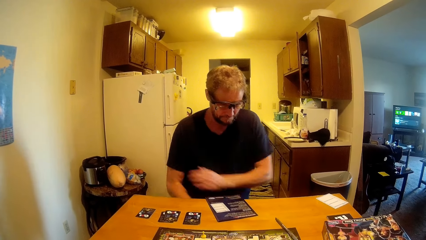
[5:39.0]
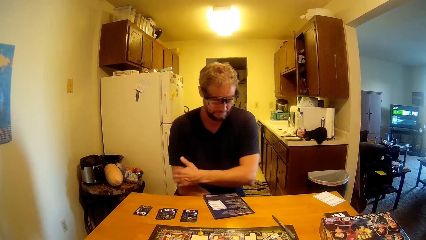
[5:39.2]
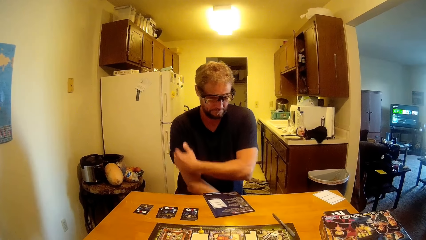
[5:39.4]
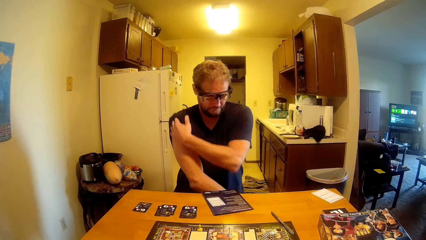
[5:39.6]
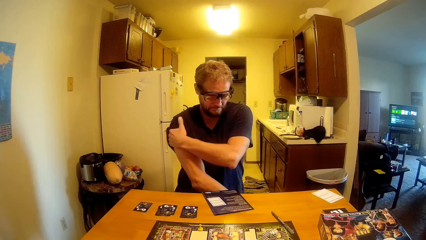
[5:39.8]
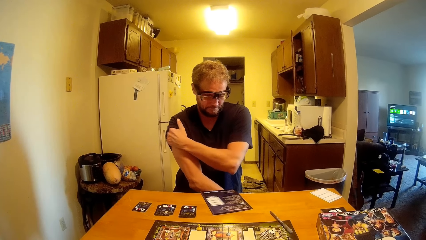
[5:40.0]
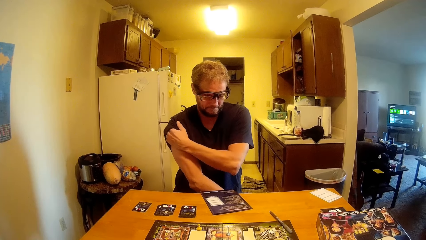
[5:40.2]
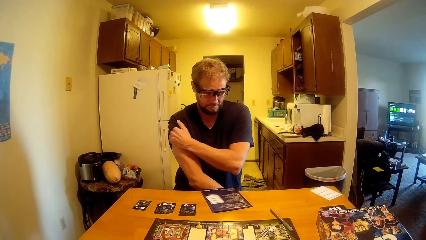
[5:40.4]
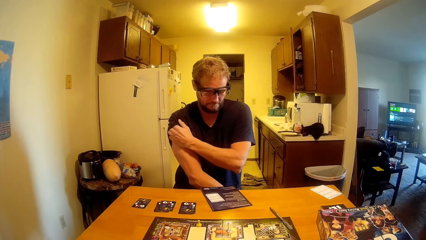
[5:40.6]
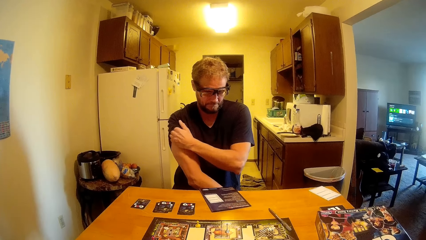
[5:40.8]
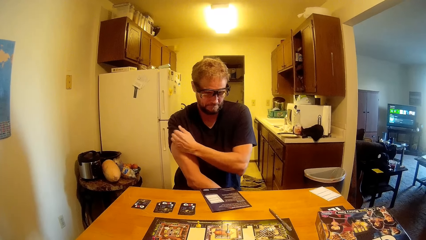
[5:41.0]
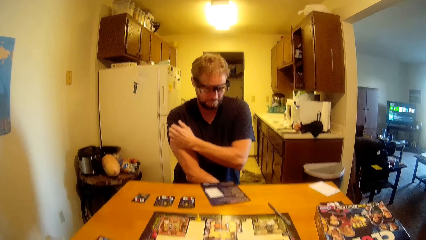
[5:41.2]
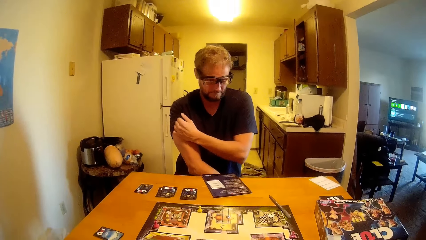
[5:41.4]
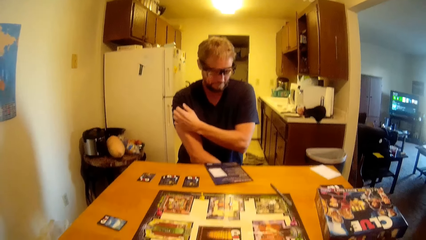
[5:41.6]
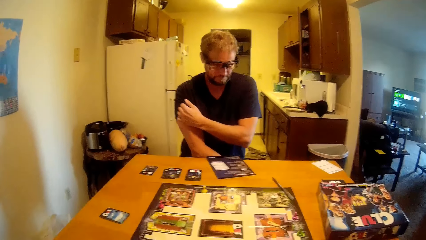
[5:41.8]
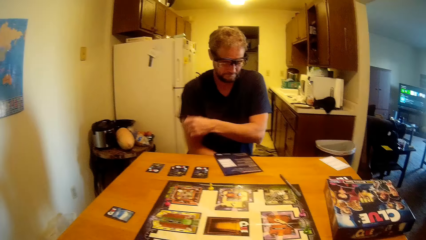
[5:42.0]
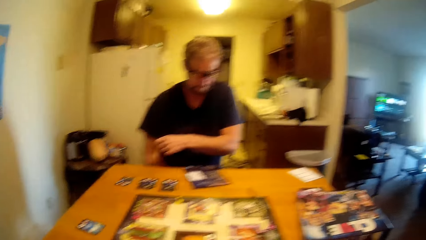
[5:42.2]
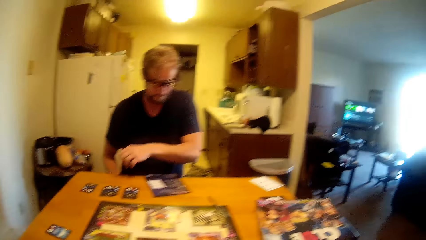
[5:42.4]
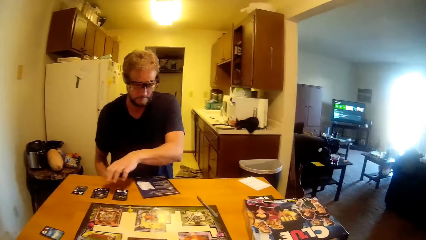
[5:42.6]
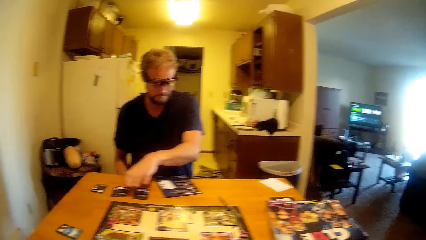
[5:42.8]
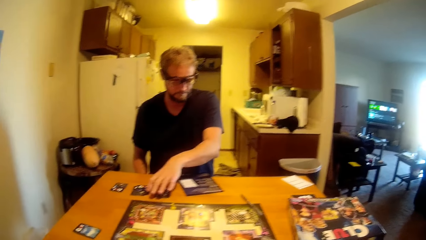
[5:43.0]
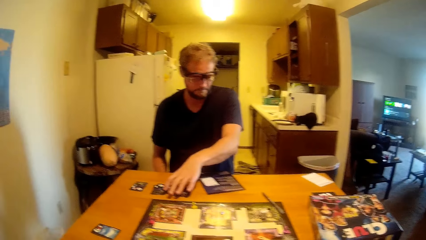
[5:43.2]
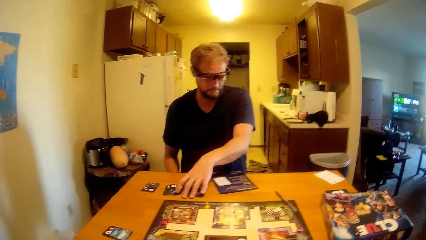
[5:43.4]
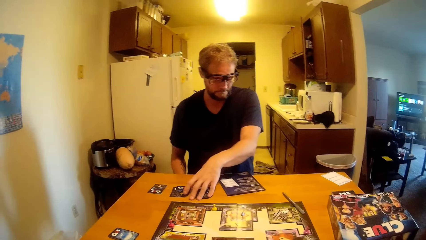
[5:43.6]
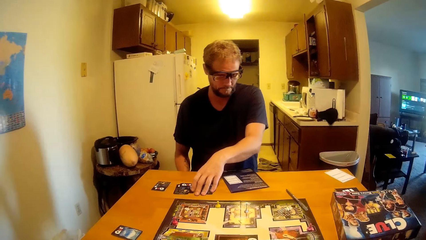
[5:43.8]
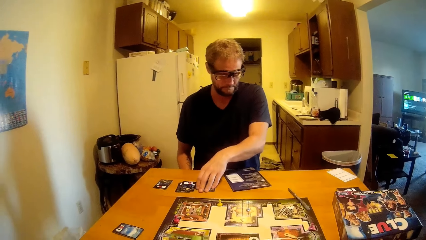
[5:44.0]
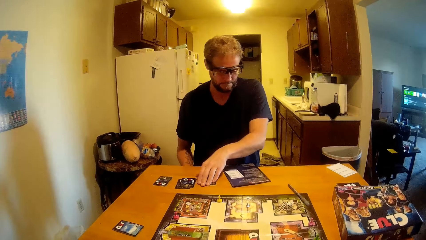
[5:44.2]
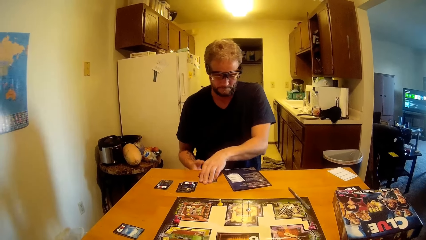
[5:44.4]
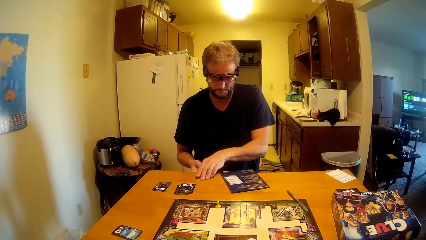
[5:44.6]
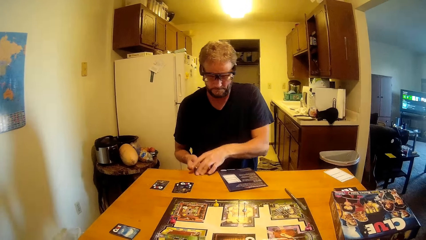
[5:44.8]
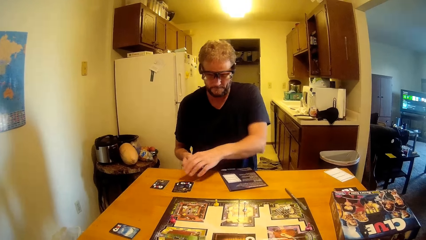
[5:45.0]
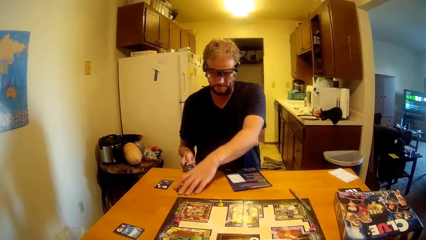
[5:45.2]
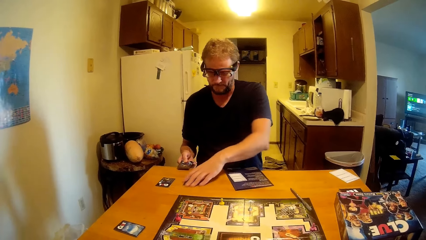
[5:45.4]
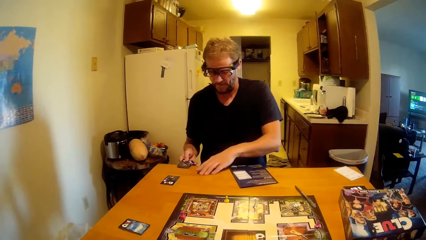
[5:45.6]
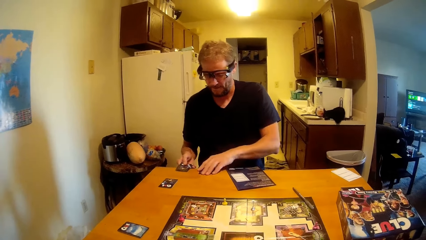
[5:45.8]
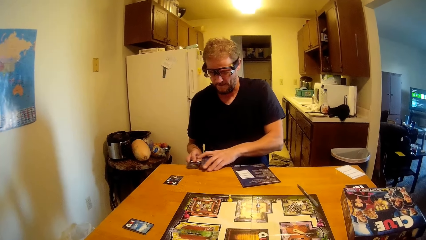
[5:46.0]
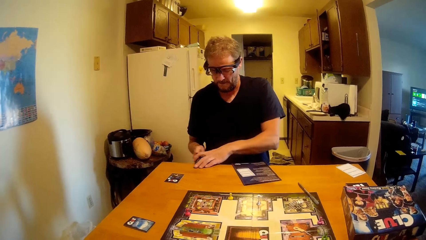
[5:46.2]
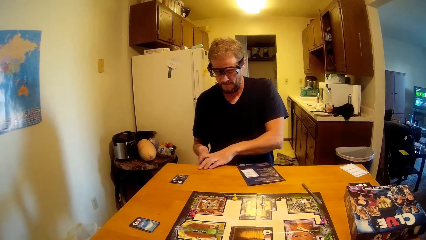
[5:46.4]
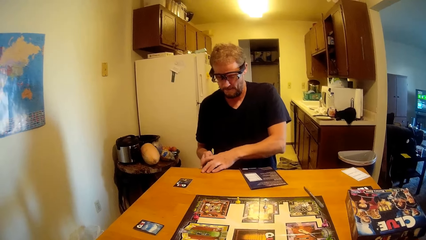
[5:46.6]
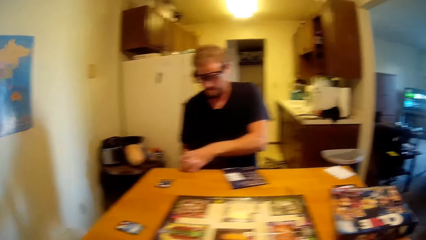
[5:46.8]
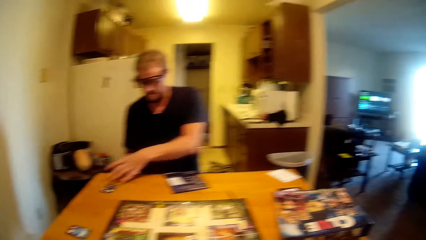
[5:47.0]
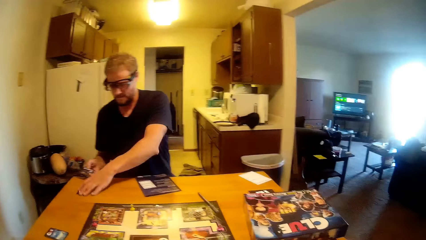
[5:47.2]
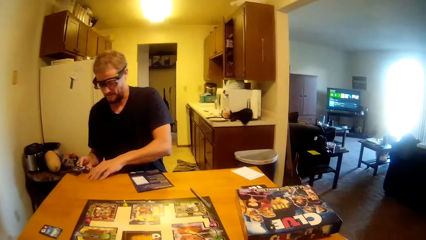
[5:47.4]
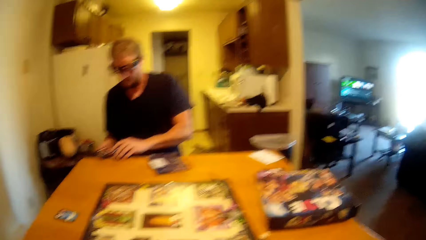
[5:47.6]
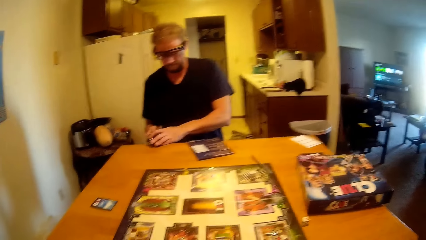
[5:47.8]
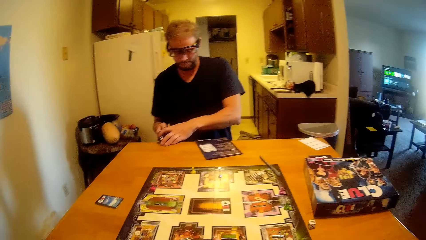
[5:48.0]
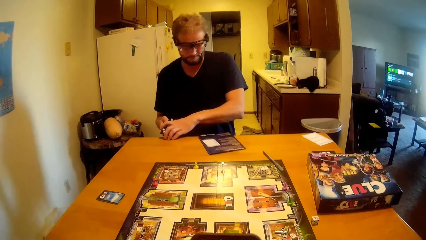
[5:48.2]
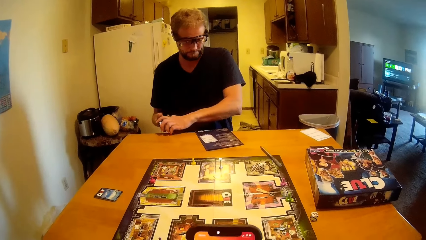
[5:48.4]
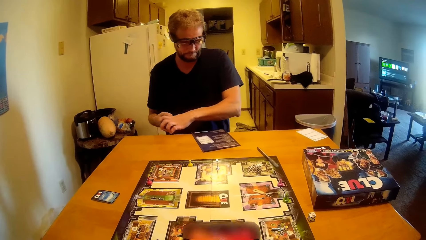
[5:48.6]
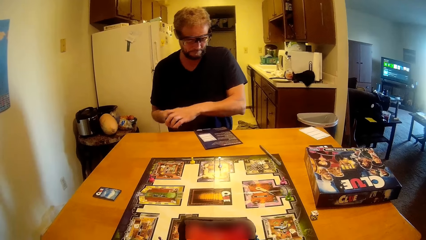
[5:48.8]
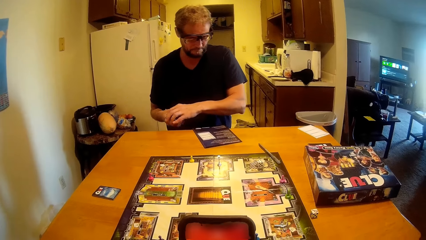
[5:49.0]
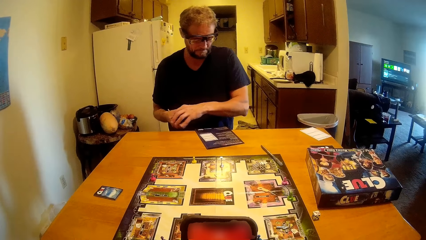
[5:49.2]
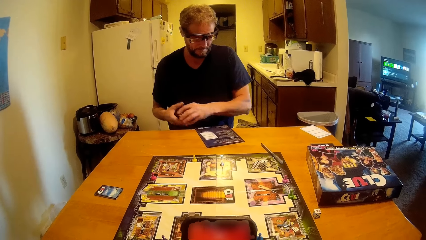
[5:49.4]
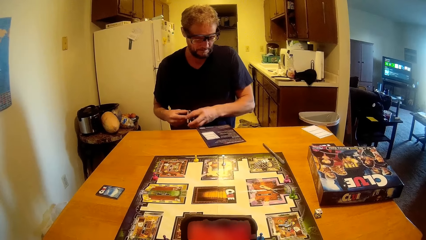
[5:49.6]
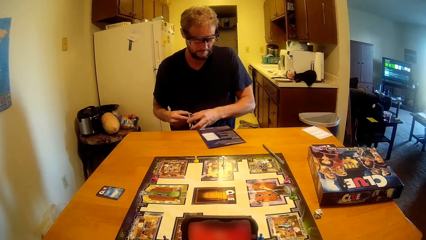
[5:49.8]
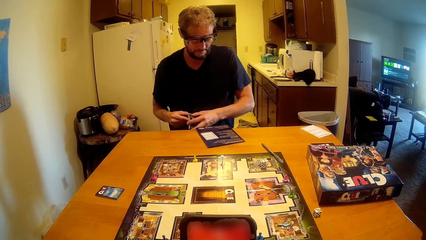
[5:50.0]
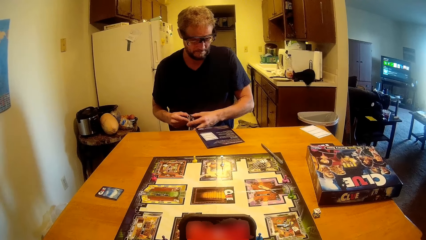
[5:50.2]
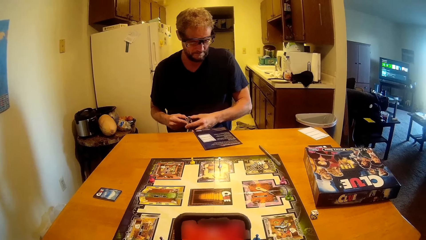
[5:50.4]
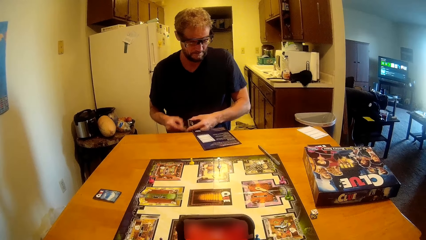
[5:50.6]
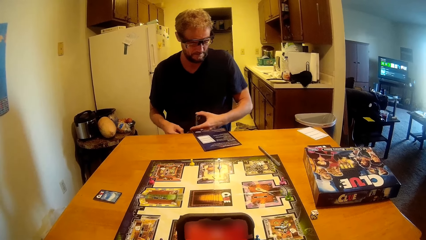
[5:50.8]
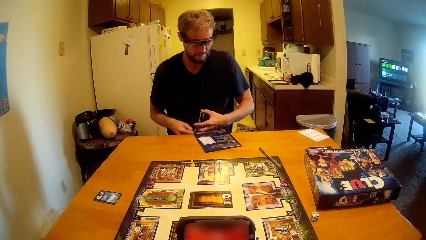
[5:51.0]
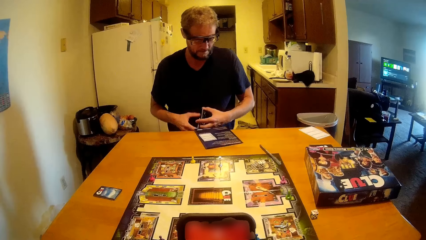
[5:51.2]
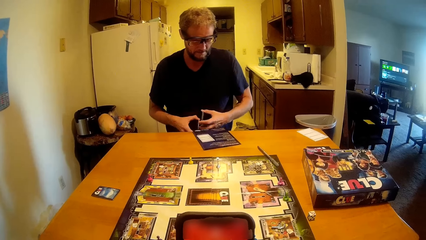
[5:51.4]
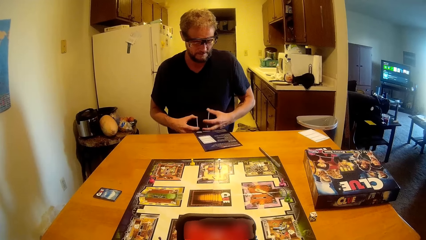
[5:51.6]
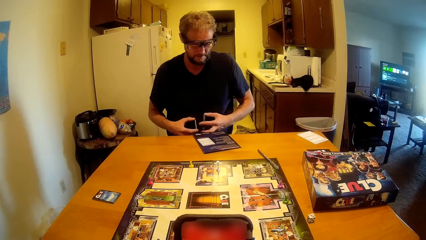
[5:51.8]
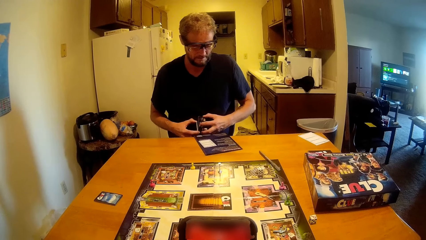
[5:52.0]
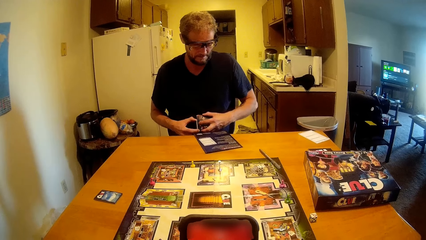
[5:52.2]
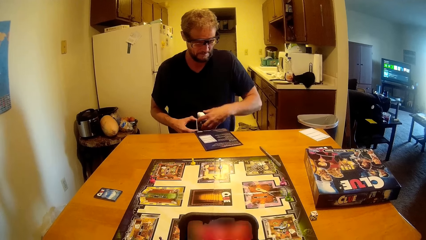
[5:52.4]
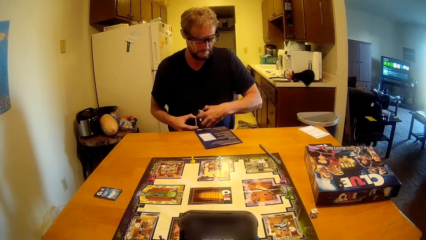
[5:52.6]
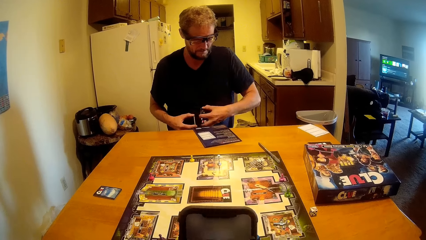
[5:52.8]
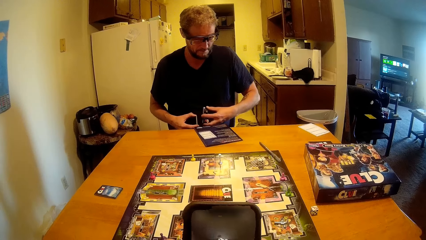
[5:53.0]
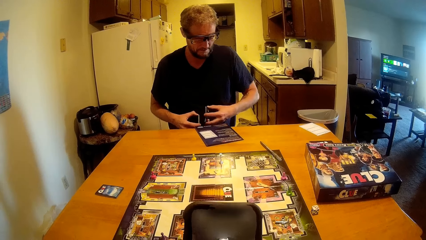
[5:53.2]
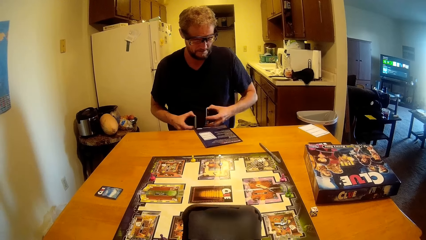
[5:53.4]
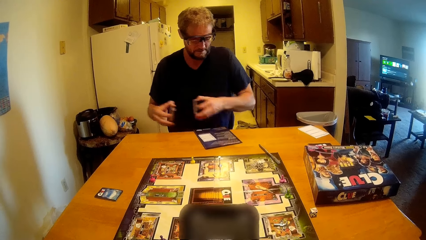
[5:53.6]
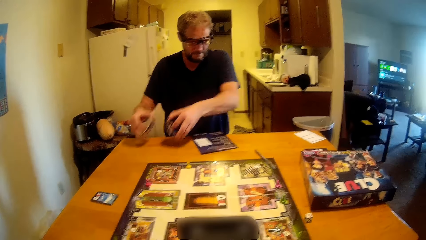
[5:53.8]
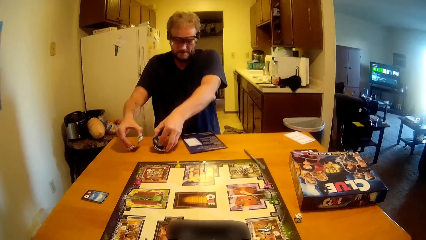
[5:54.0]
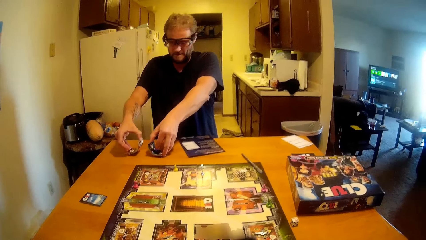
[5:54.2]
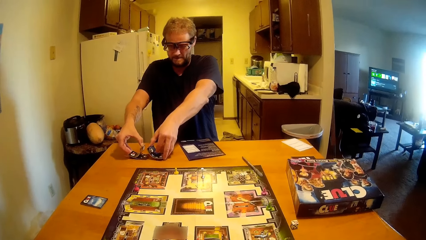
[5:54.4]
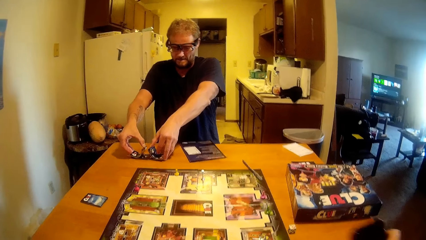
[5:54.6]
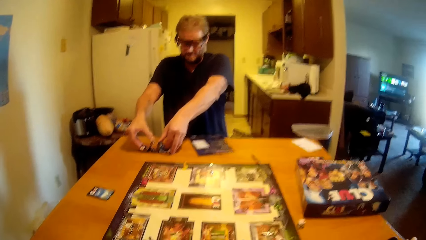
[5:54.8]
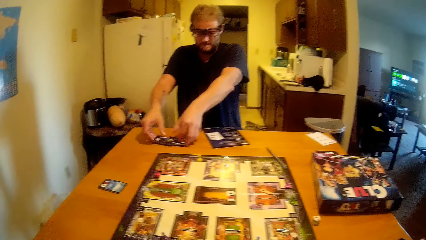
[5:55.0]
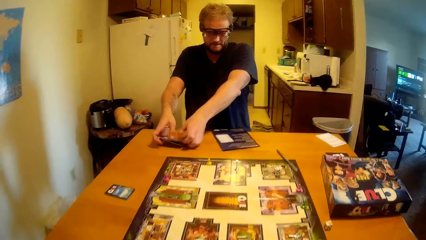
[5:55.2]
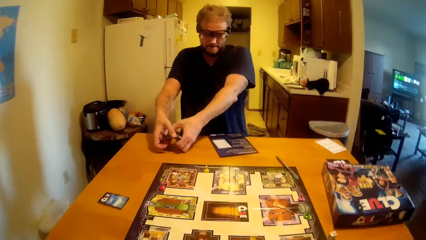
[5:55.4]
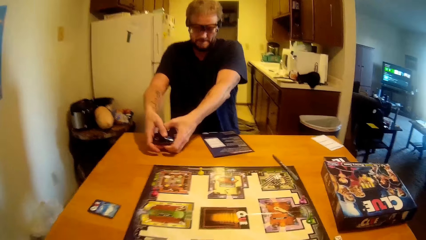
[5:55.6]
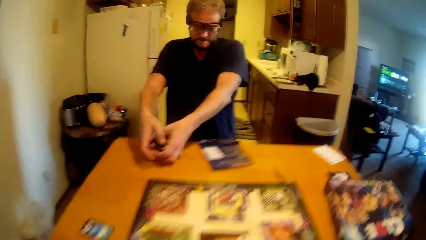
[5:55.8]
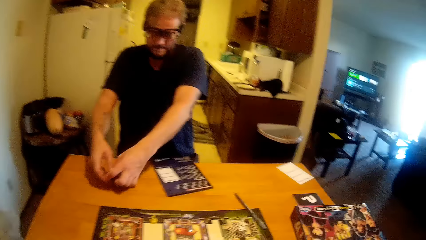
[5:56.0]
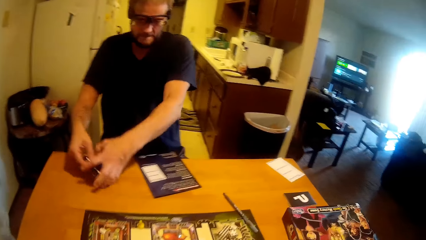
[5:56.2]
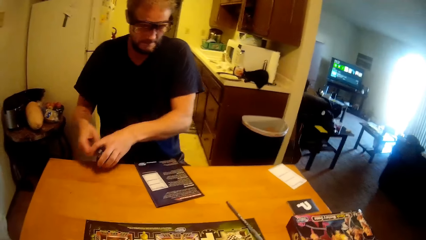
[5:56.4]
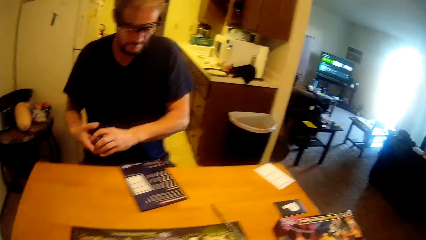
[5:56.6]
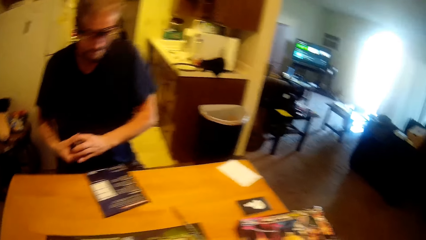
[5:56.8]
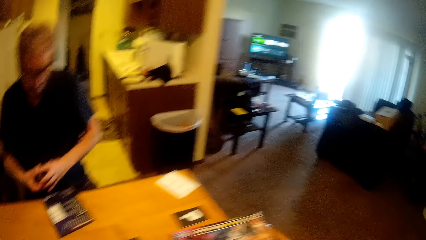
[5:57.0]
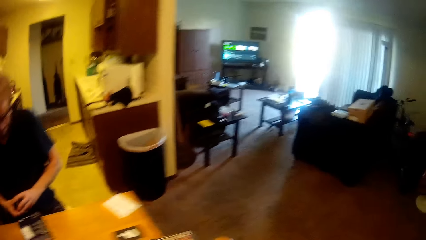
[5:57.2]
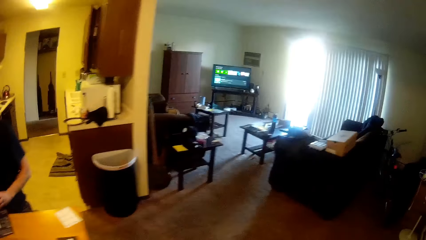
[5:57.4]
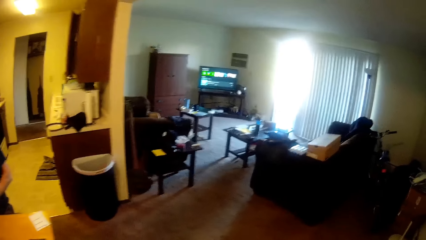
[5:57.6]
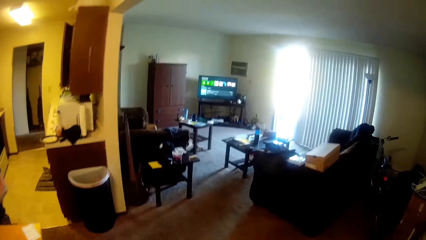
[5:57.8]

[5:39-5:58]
A man touches his body. The man picks up the cards from the table. The camera wearer holds a phone. They talk to the man. The man shuffles the cards on the table. The camera wearer puts the phone on the table.
